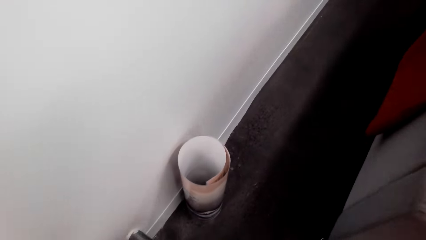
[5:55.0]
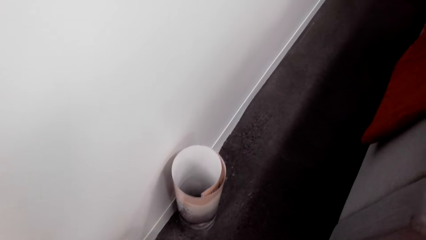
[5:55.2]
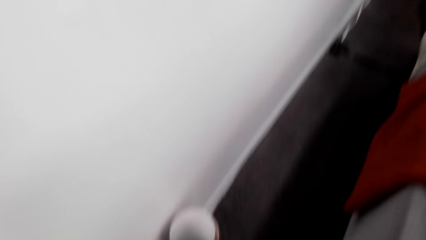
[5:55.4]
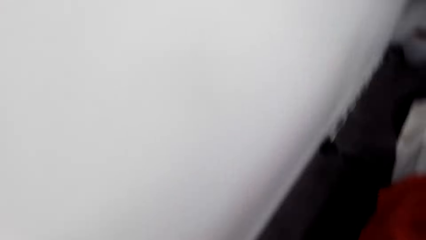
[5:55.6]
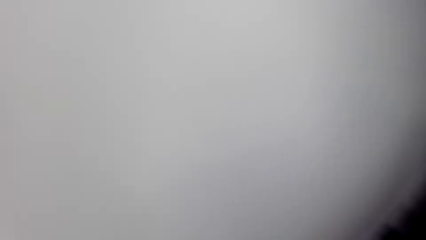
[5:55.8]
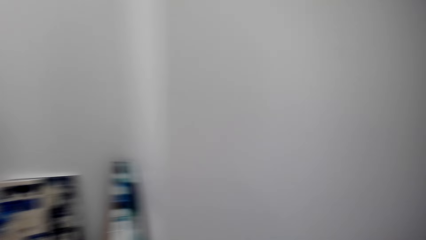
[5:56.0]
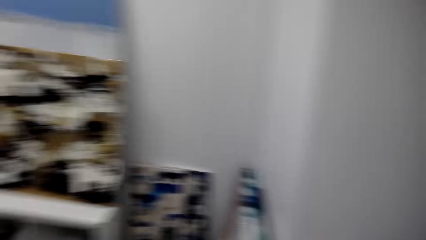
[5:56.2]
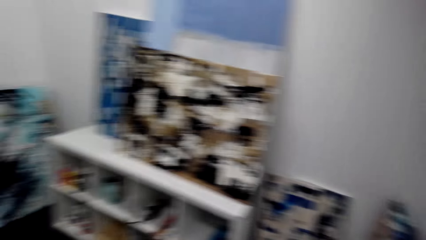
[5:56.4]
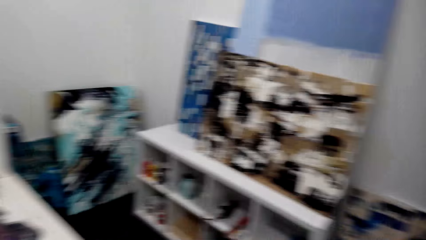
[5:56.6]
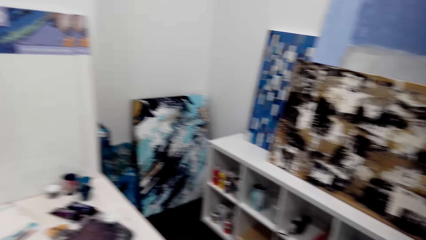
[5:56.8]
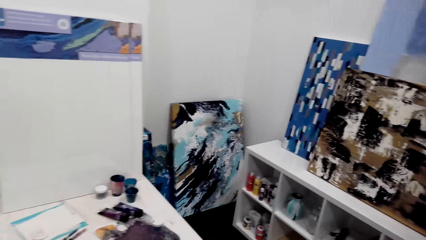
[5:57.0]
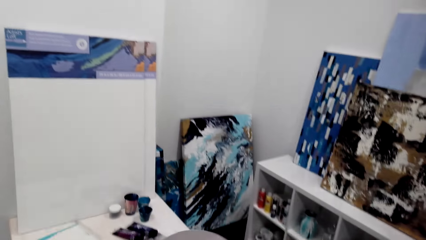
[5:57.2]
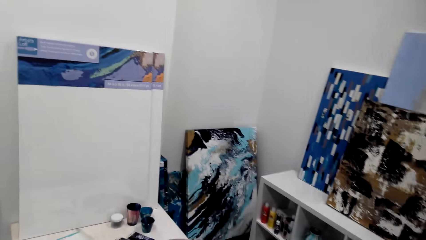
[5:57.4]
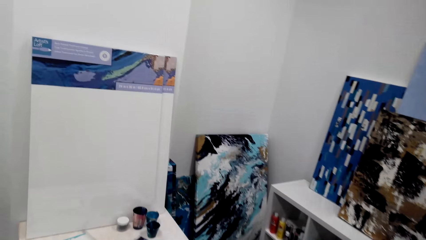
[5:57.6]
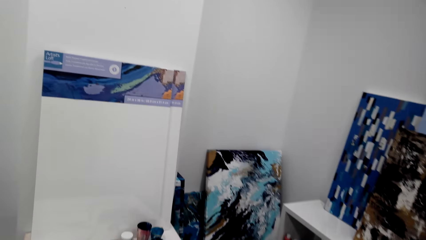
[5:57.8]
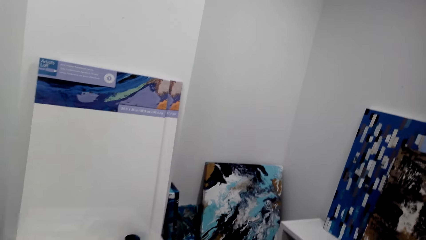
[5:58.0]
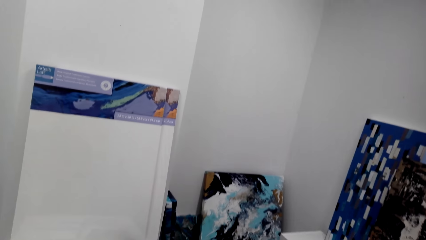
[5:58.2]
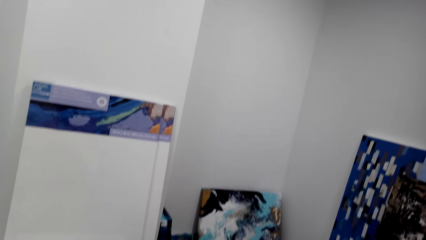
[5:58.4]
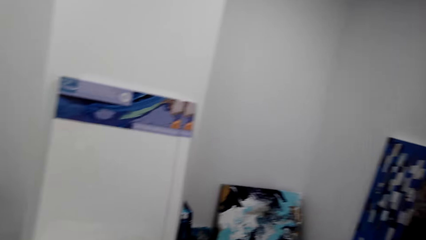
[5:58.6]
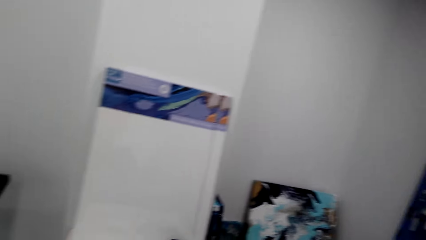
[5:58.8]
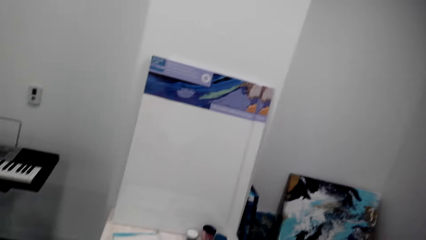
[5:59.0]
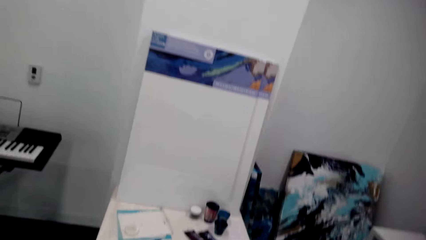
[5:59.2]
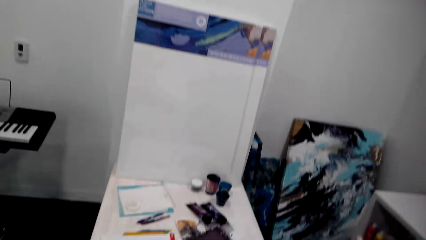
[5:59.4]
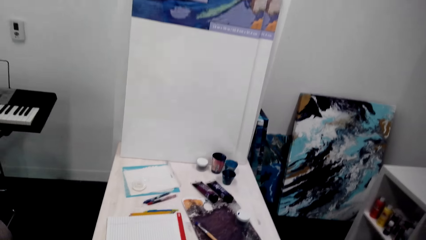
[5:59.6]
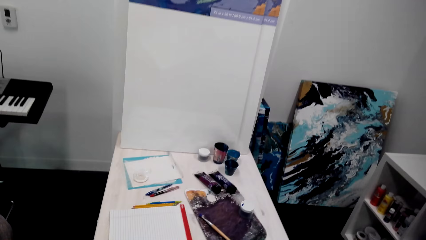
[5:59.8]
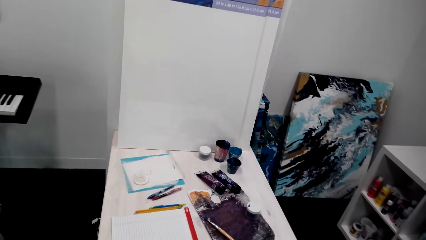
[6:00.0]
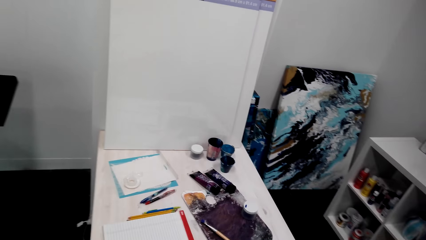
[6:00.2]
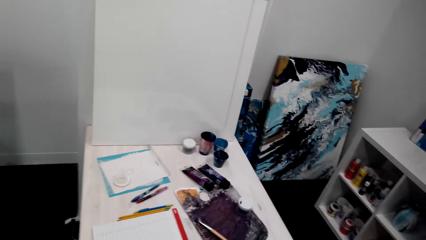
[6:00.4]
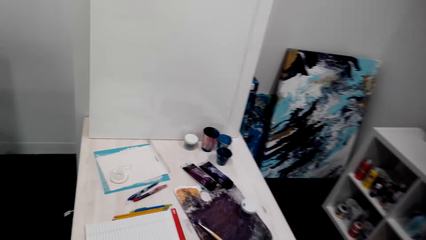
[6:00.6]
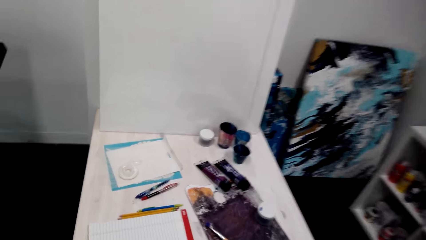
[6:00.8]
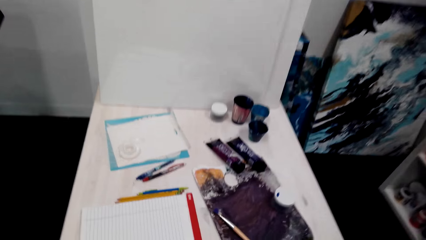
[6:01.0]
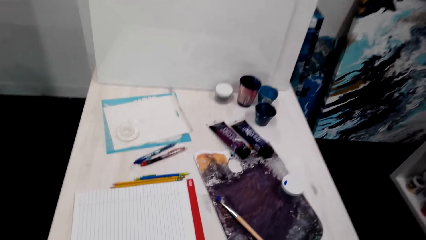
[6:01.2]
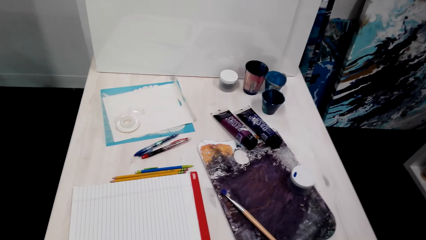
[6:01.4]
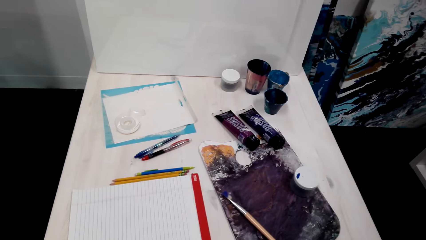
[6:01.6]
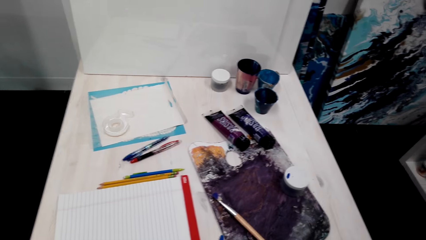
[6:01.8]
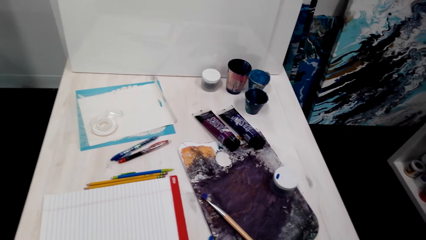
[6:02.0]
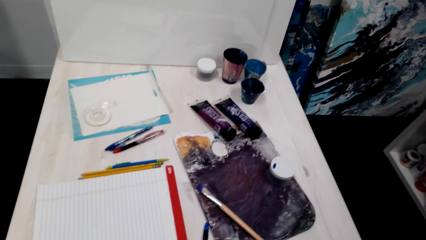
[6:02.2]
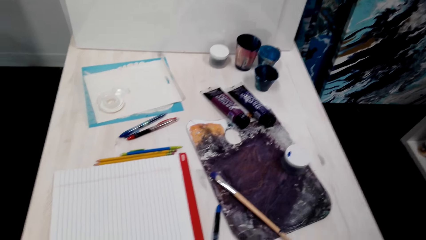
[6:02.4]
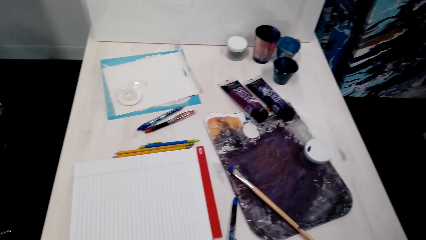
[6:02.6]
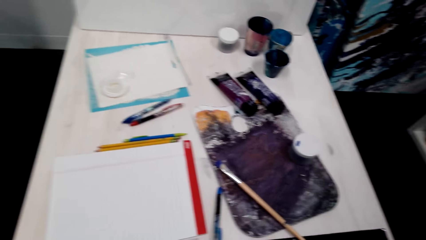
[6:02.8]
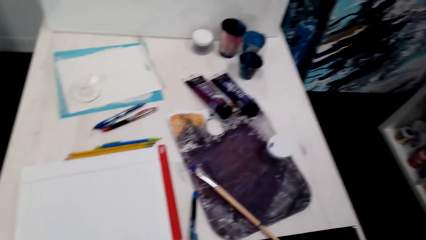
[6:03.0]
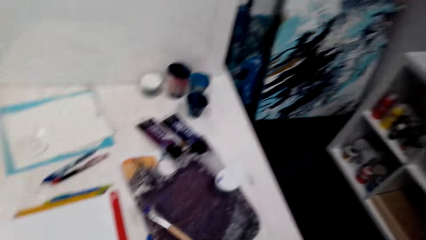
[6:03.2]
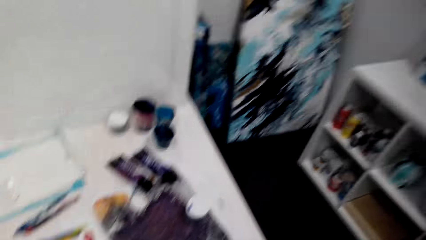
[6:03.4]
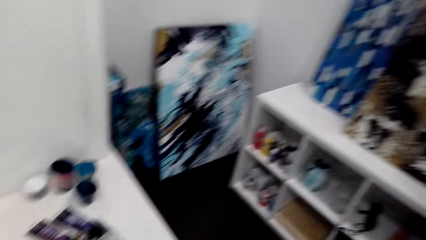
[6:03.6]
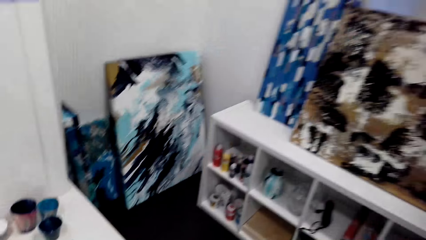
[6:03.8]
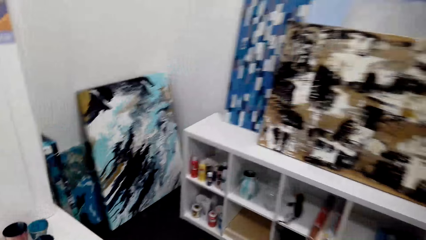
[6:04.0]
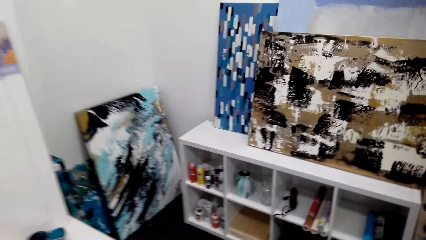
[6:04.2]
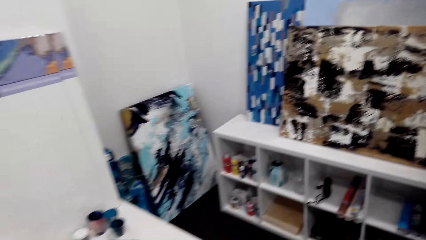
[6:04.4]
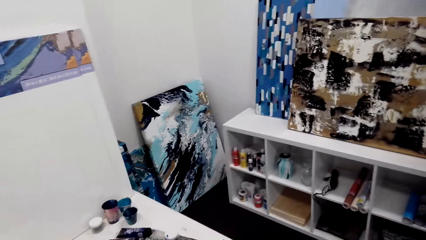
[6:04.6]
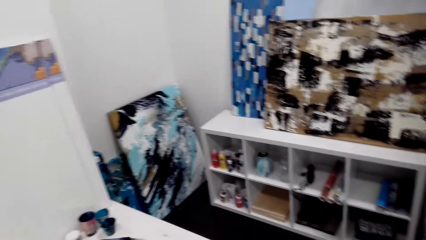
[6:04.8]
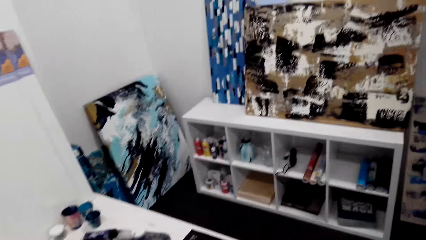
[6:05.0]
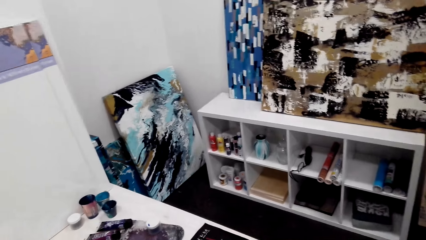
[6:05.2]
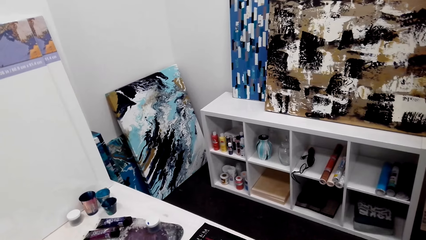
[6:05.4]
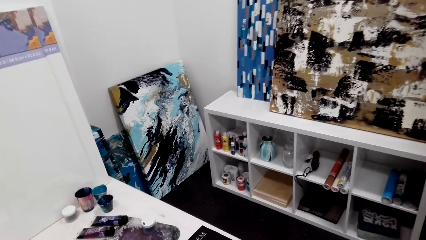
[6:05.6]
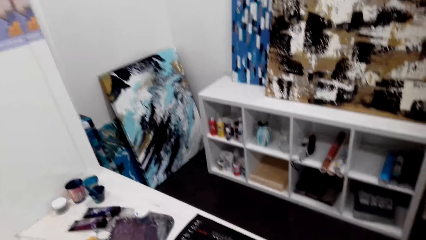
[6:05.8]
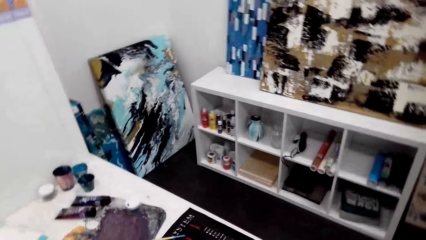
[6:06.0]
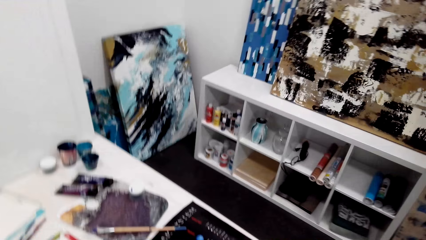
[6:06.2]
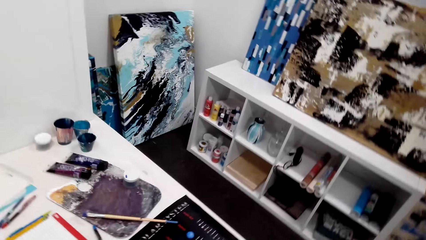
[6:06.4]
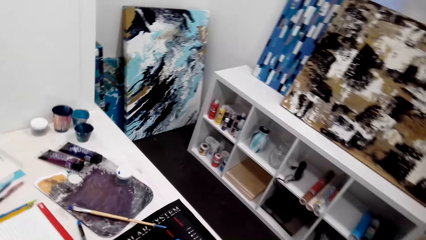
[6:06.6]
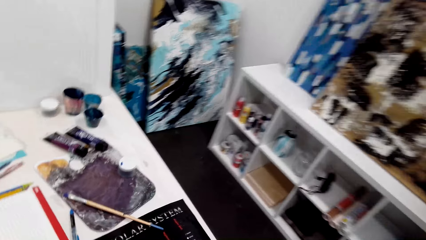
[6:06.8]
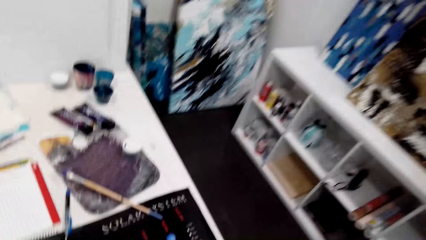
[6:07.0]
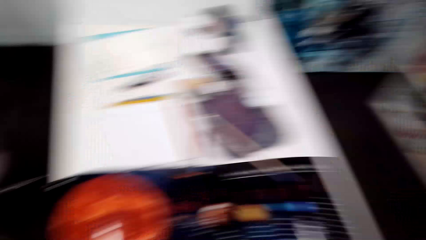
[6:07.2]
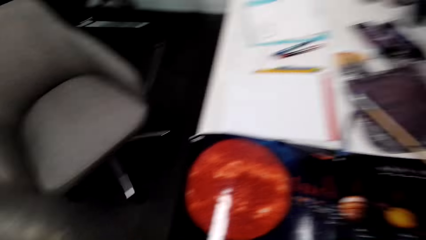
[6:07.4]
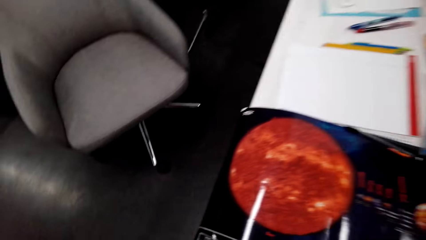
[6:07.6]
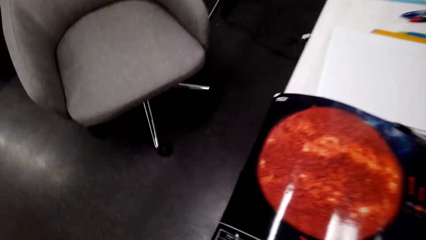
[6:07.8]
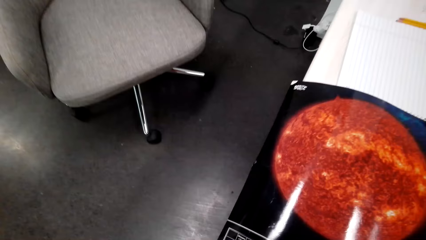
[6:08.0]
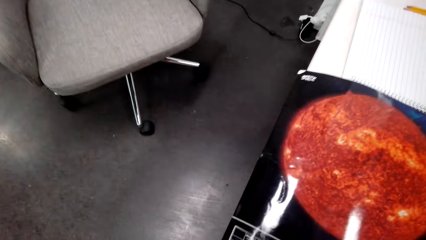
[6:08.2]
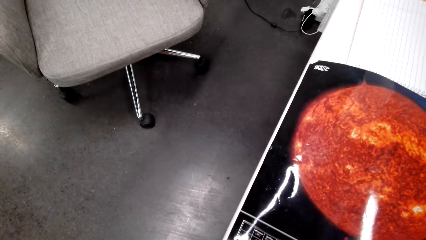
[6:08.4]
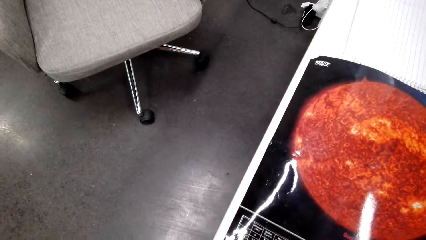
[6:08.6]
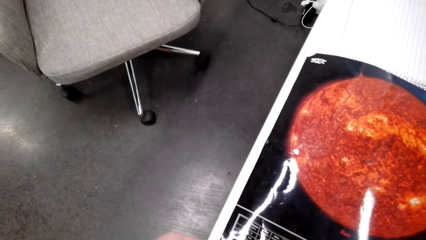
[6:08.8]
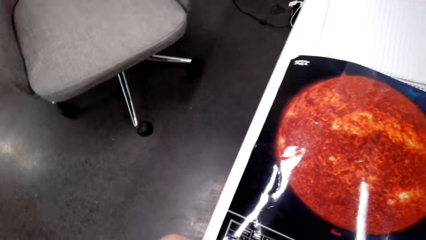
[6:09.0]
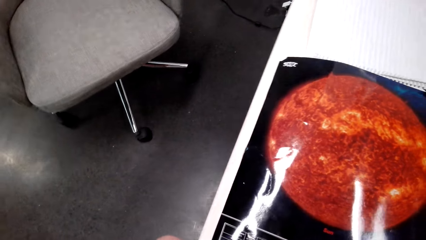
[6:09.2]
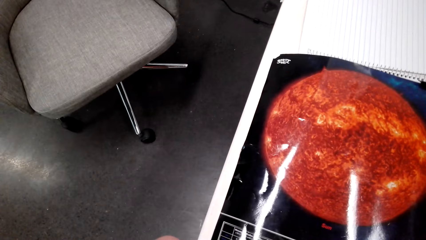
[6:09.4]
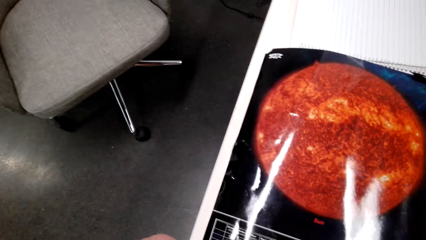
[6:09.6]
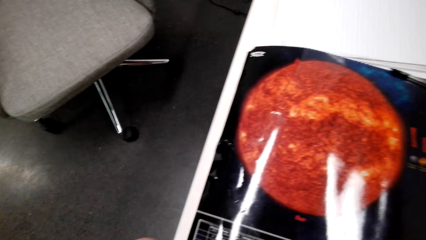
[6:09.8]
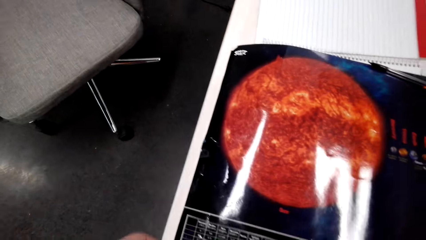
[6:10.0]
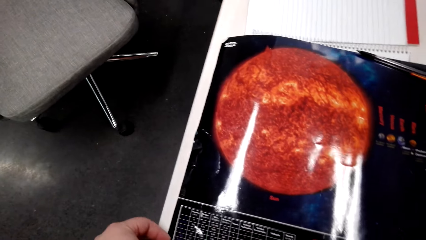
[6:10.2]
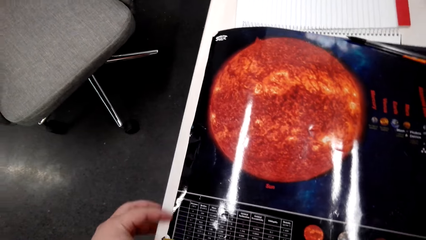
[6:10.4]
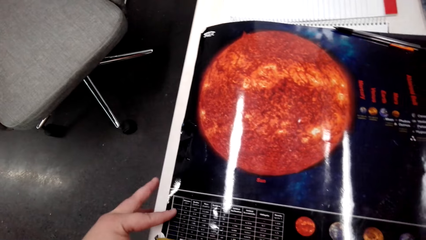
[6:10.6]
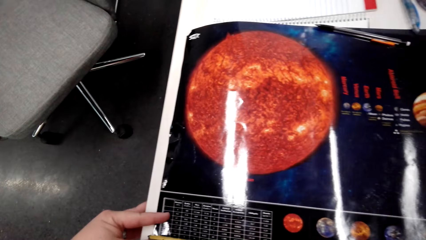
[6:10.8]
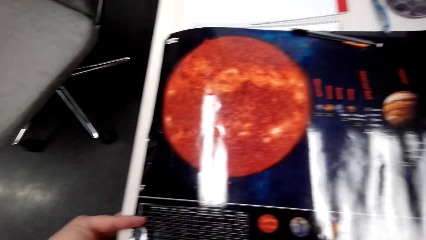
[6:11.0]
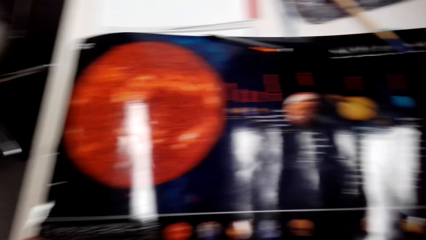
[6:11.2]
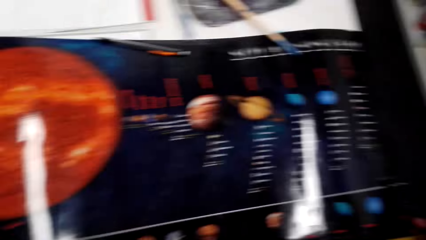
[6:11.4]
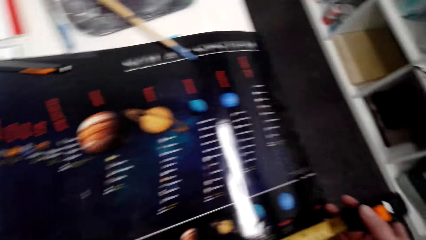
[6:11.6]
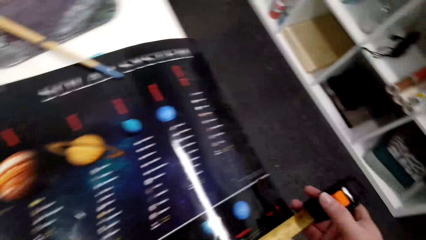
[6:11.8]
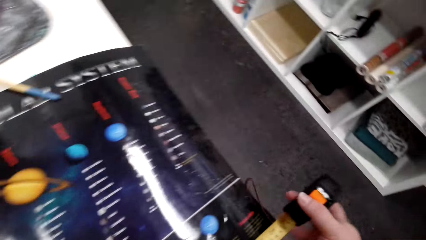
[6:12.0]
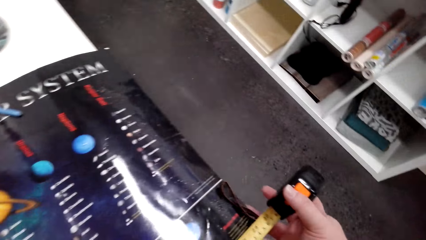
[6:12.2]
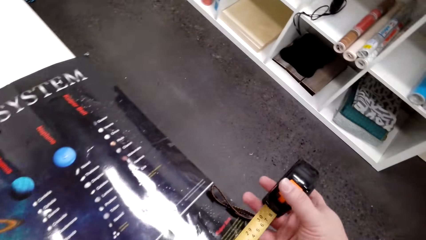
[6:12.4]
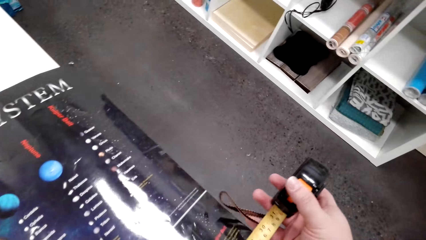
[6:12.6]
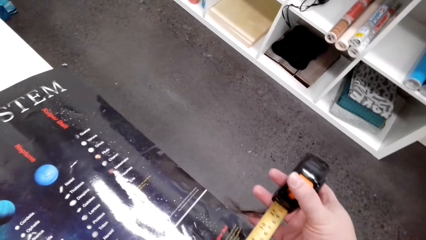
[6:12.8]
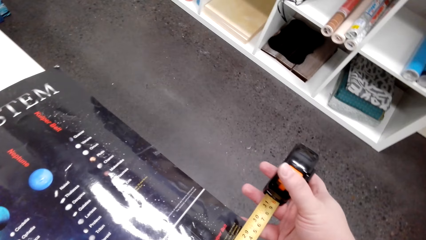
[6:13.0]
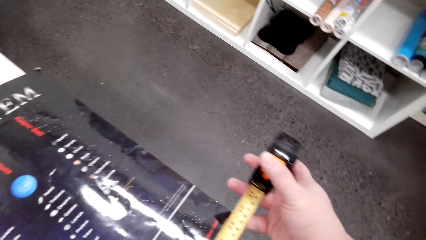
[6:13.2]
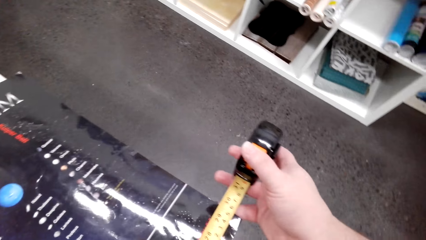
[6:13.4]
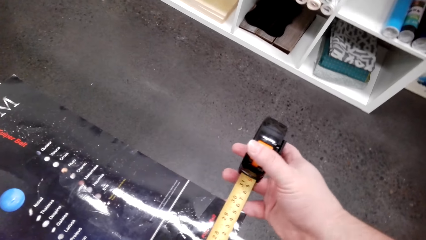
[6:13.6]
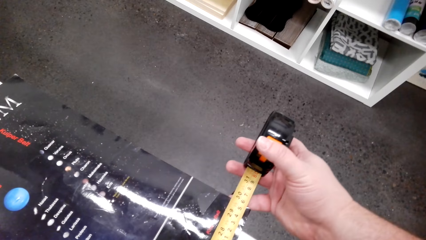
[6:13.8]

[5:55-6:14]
The camera wearer looks around. They look on a table with art tools. They look on the wall art pictures. They look around. They touch a wall art picture on the table. They measure the picture on the table with a tape measure.
